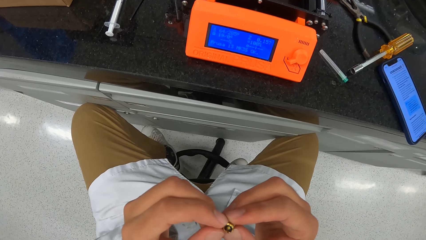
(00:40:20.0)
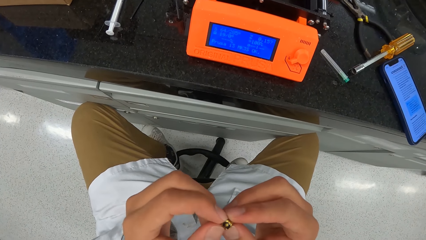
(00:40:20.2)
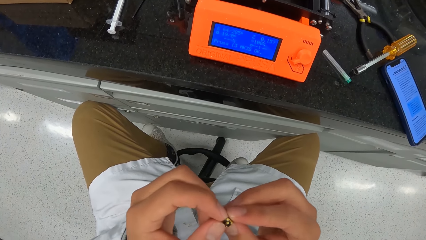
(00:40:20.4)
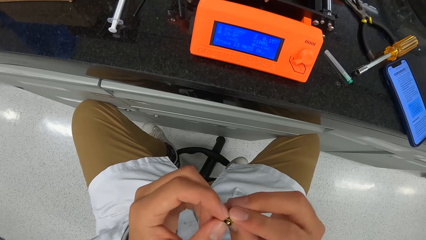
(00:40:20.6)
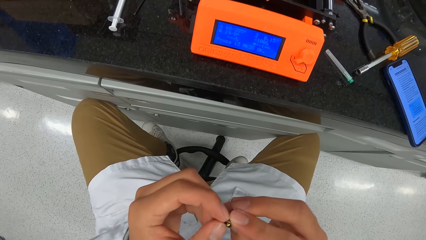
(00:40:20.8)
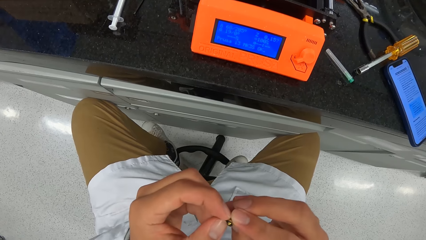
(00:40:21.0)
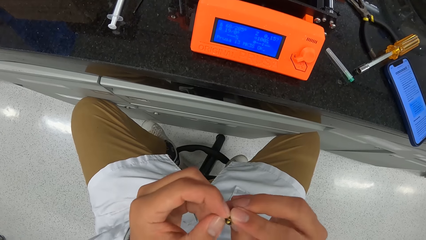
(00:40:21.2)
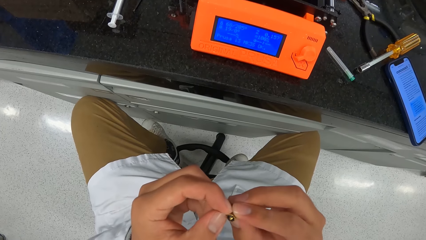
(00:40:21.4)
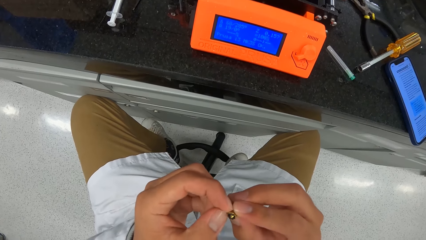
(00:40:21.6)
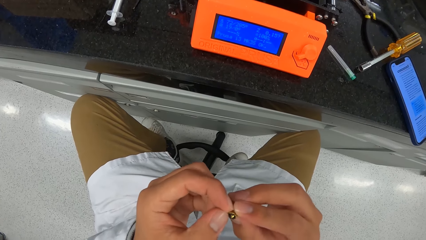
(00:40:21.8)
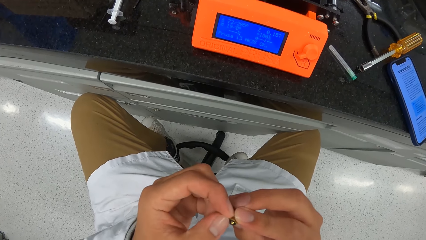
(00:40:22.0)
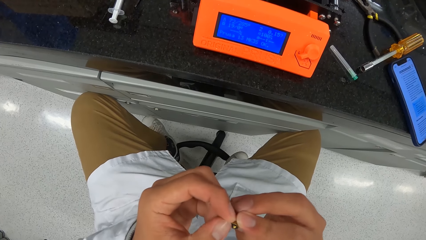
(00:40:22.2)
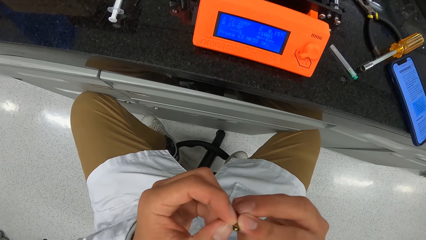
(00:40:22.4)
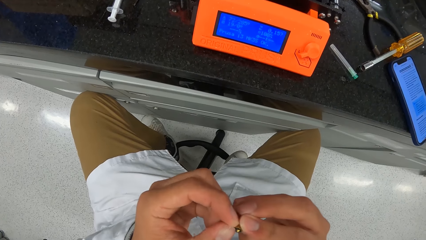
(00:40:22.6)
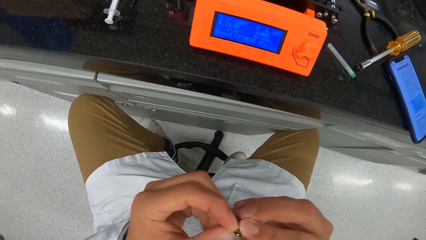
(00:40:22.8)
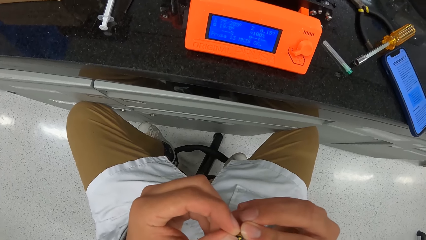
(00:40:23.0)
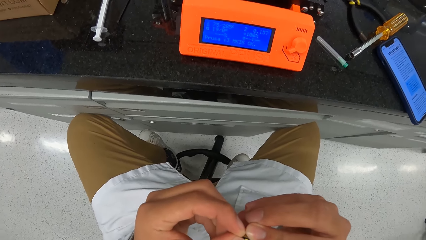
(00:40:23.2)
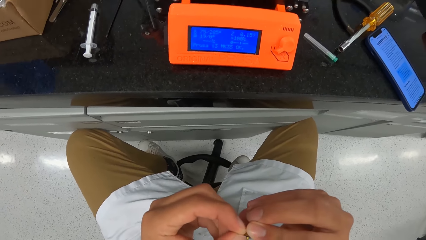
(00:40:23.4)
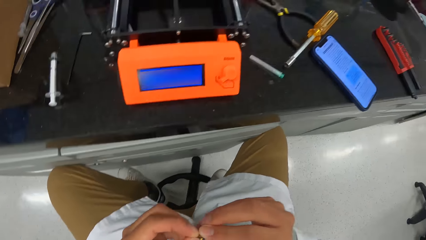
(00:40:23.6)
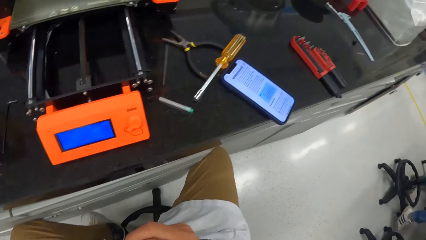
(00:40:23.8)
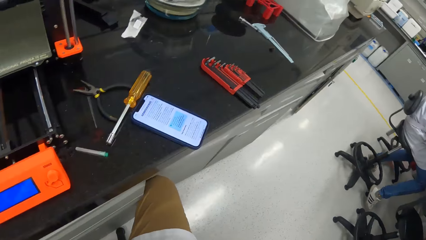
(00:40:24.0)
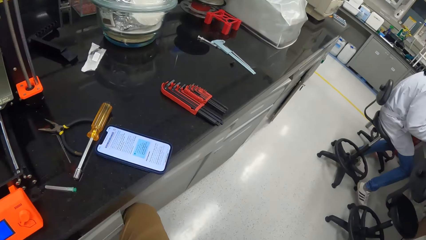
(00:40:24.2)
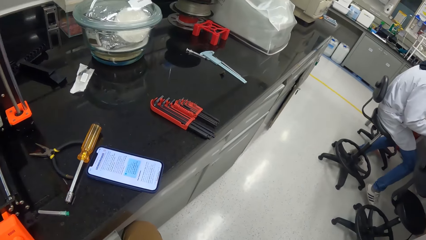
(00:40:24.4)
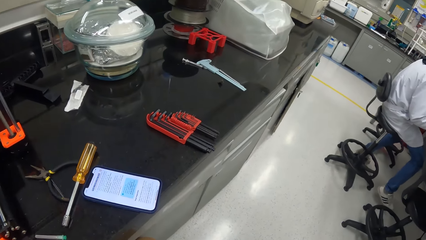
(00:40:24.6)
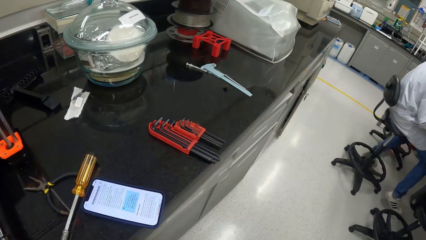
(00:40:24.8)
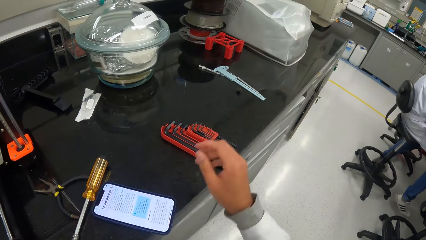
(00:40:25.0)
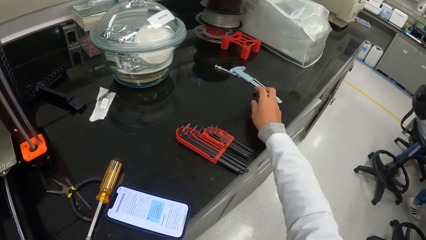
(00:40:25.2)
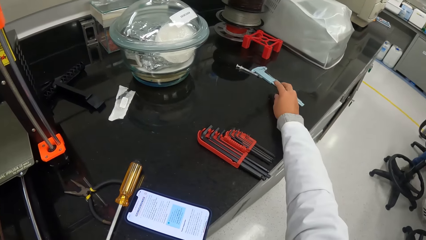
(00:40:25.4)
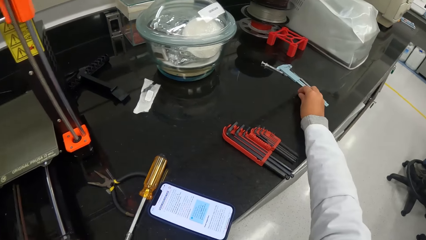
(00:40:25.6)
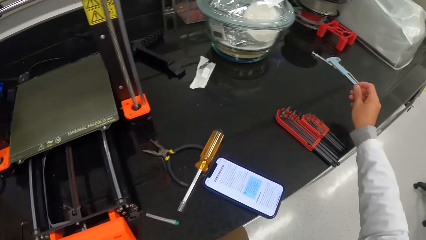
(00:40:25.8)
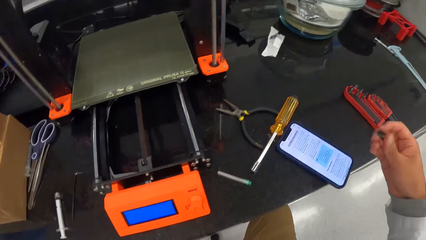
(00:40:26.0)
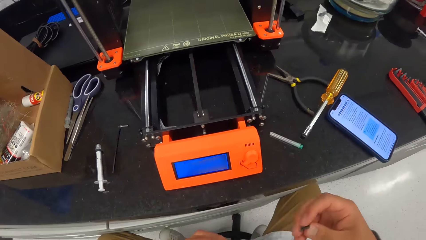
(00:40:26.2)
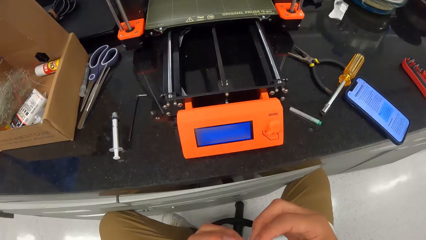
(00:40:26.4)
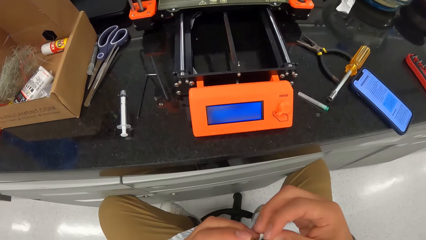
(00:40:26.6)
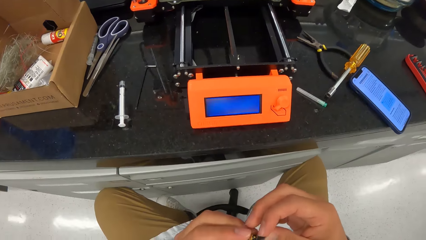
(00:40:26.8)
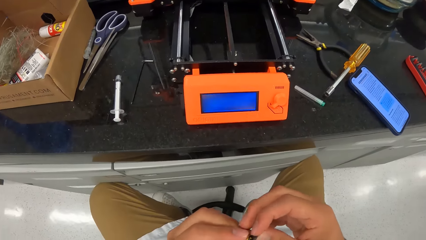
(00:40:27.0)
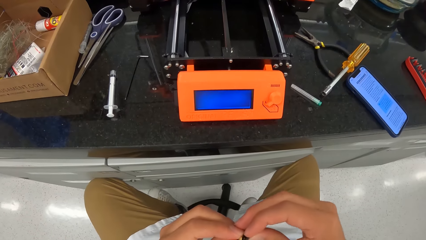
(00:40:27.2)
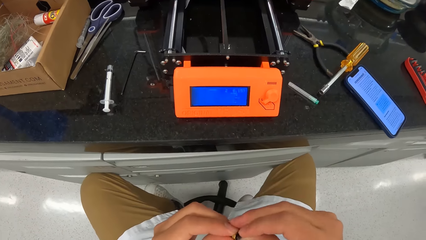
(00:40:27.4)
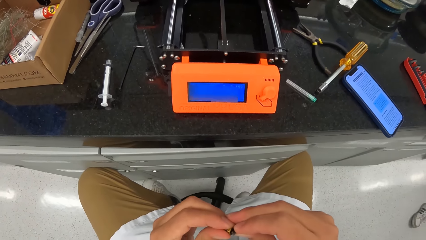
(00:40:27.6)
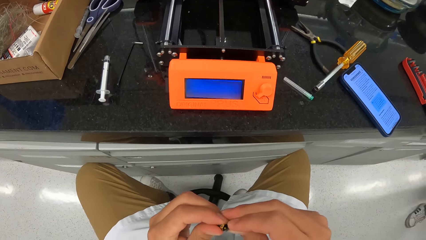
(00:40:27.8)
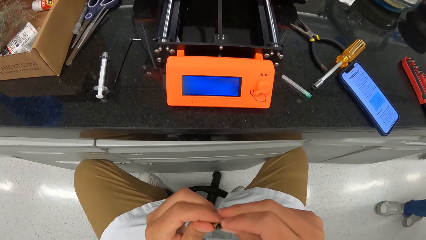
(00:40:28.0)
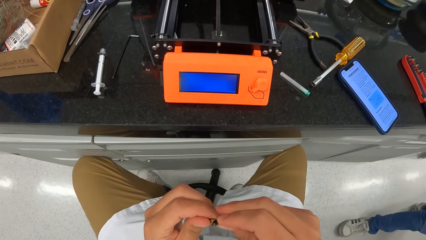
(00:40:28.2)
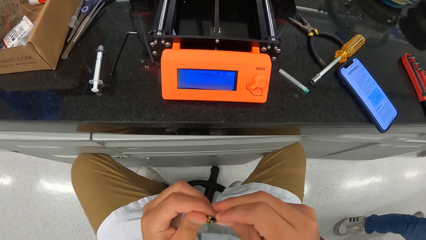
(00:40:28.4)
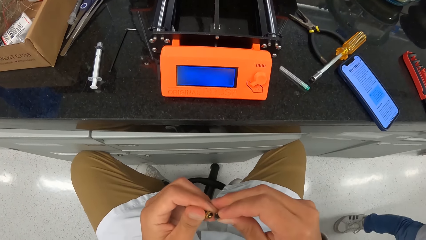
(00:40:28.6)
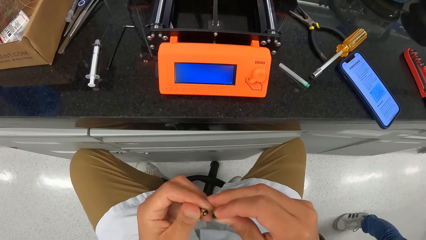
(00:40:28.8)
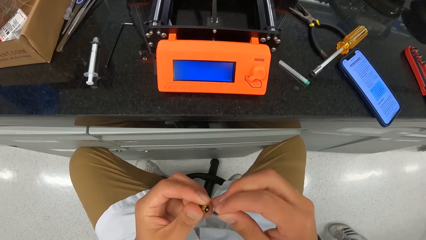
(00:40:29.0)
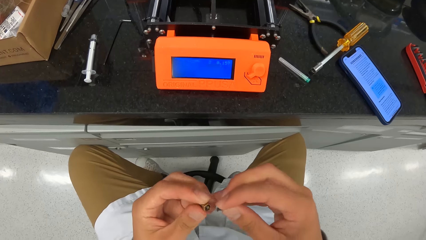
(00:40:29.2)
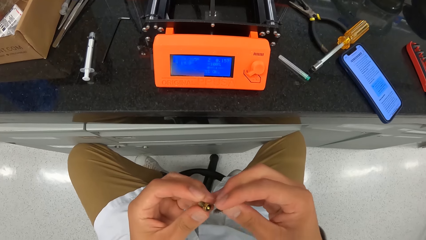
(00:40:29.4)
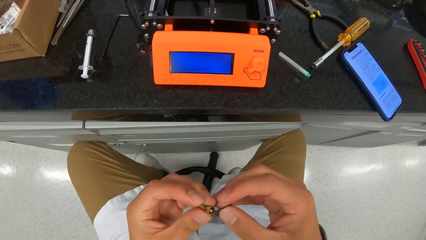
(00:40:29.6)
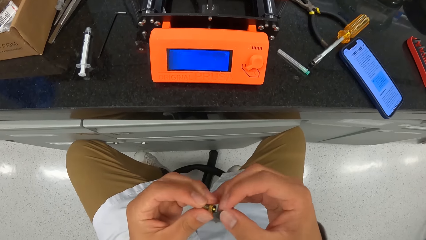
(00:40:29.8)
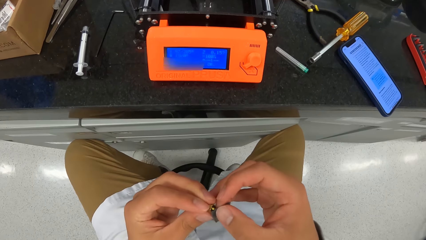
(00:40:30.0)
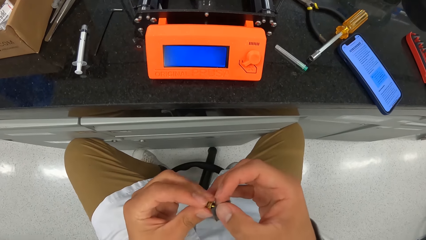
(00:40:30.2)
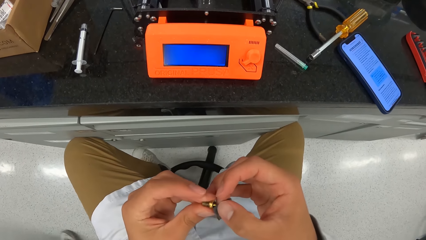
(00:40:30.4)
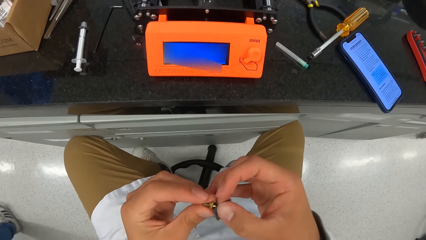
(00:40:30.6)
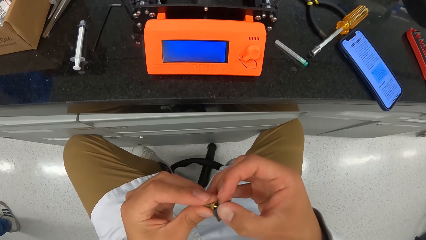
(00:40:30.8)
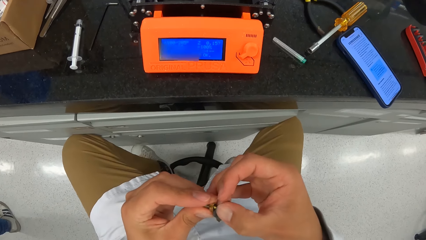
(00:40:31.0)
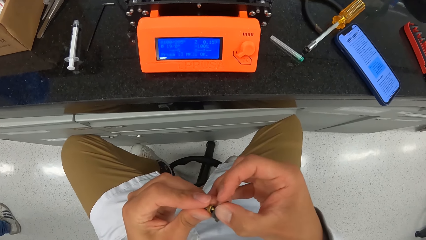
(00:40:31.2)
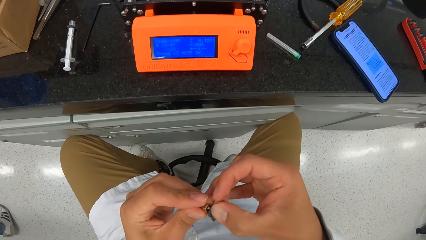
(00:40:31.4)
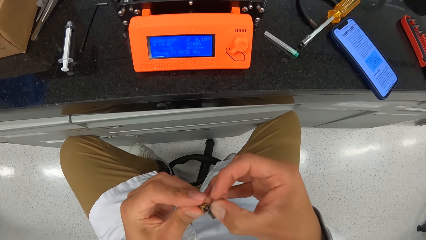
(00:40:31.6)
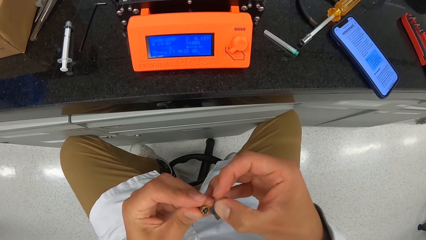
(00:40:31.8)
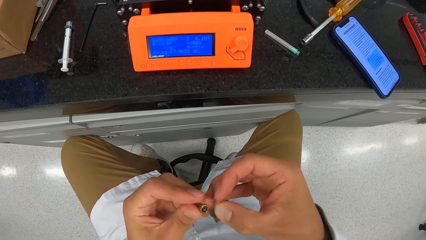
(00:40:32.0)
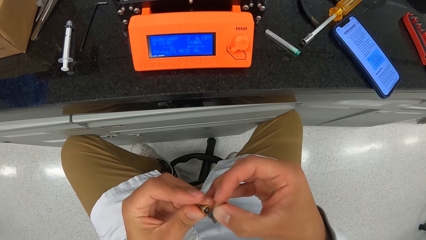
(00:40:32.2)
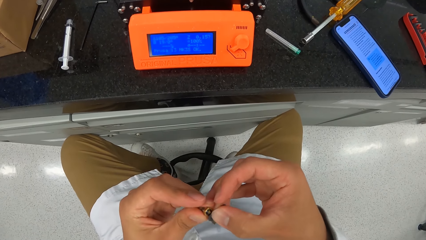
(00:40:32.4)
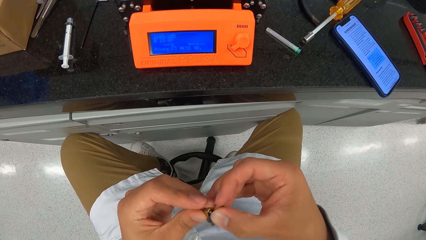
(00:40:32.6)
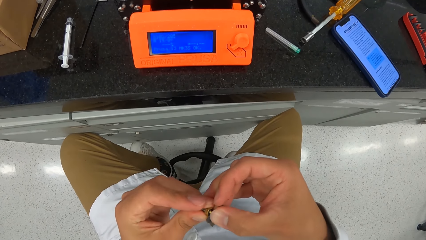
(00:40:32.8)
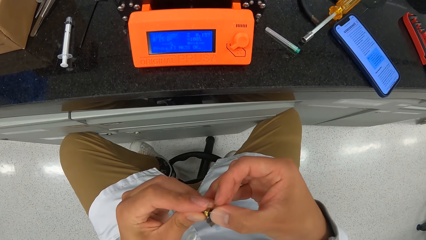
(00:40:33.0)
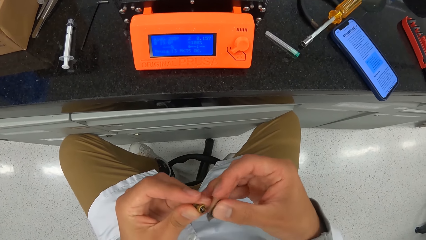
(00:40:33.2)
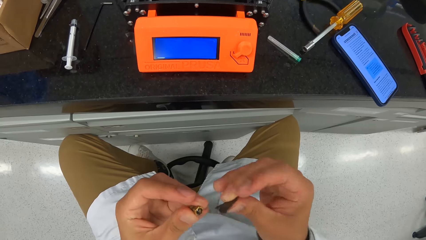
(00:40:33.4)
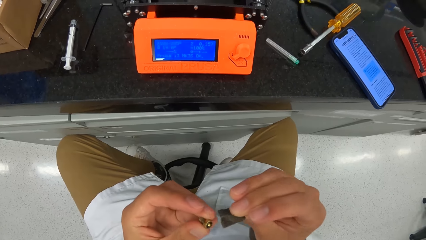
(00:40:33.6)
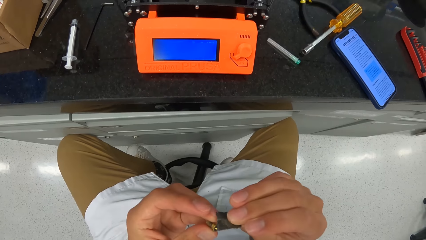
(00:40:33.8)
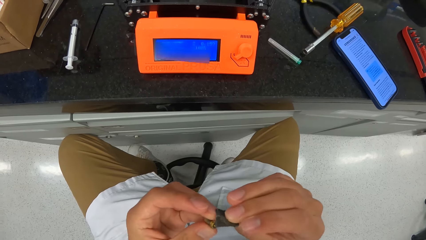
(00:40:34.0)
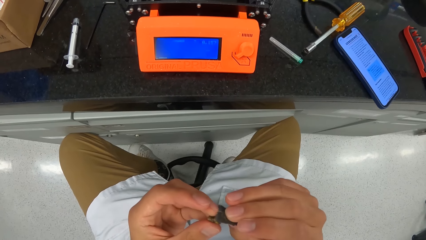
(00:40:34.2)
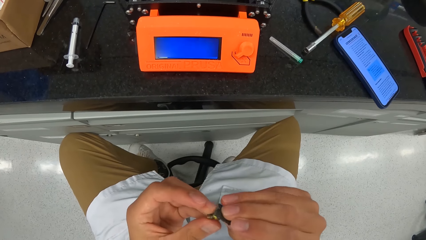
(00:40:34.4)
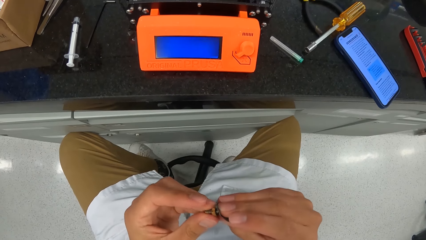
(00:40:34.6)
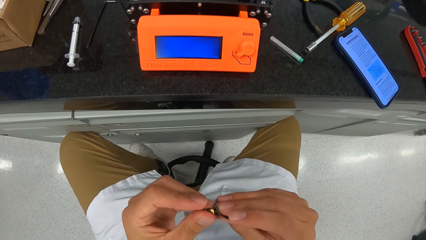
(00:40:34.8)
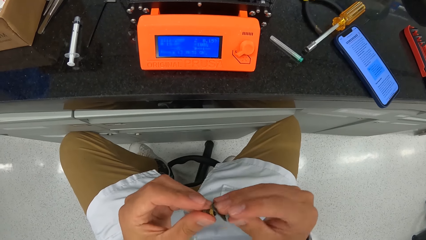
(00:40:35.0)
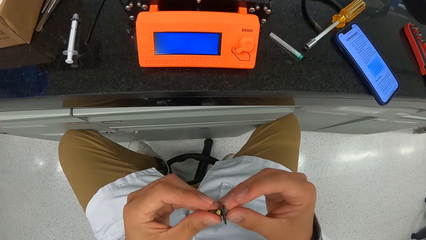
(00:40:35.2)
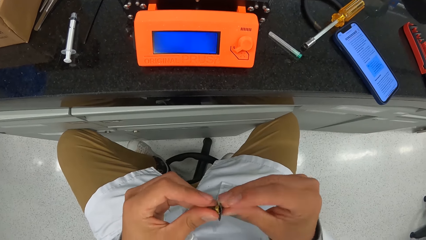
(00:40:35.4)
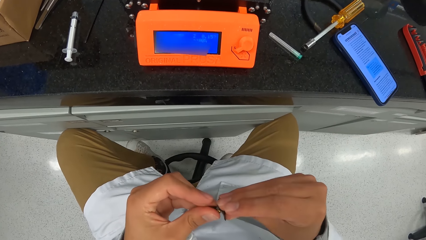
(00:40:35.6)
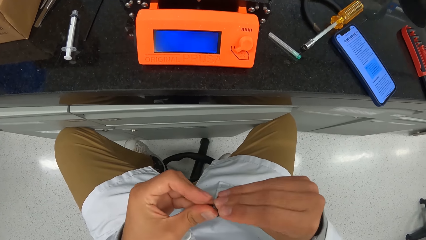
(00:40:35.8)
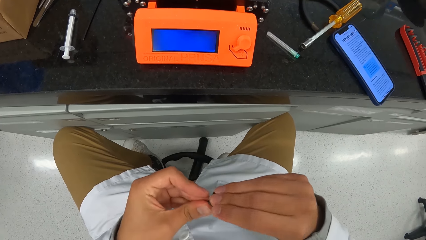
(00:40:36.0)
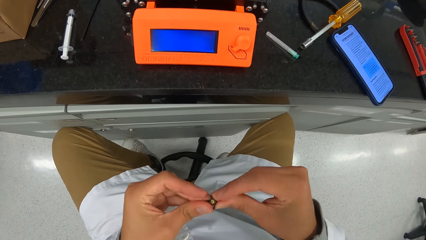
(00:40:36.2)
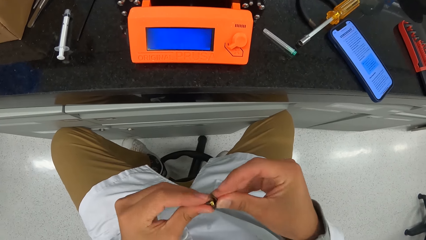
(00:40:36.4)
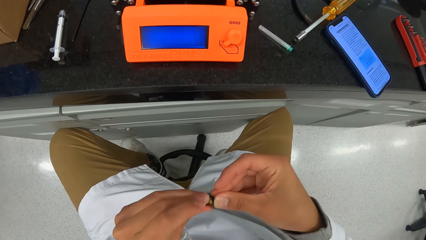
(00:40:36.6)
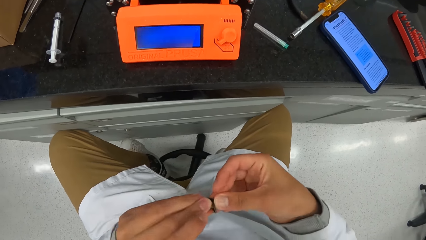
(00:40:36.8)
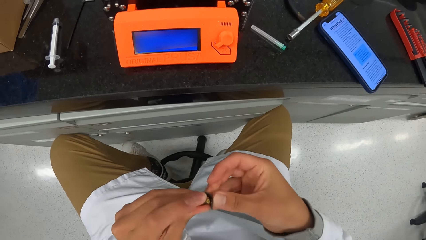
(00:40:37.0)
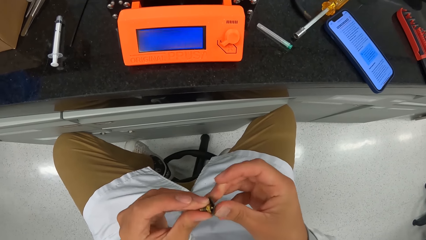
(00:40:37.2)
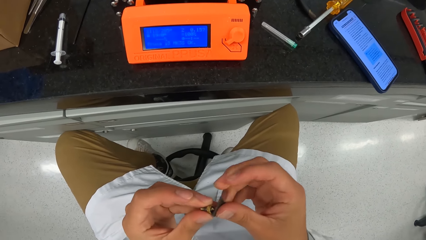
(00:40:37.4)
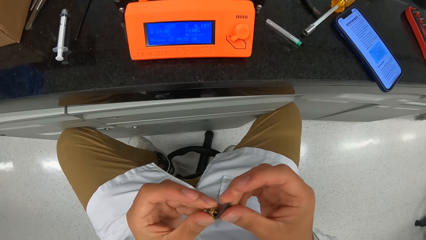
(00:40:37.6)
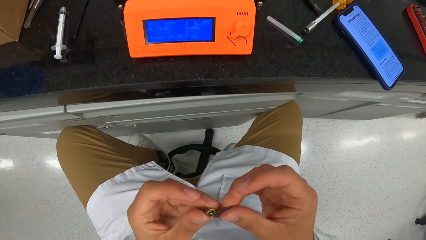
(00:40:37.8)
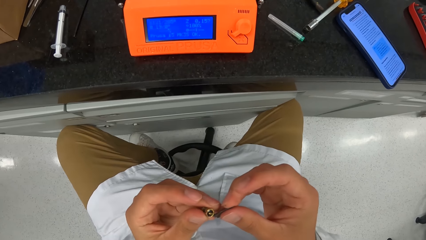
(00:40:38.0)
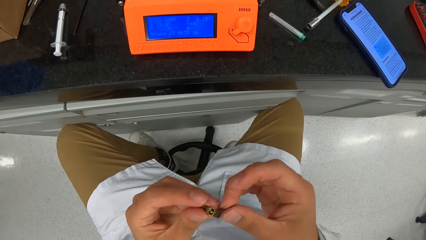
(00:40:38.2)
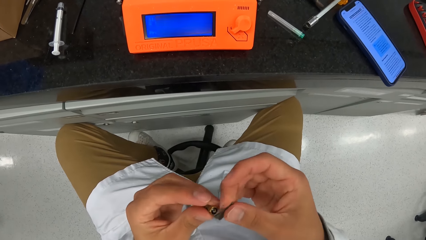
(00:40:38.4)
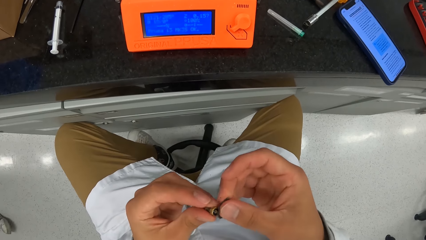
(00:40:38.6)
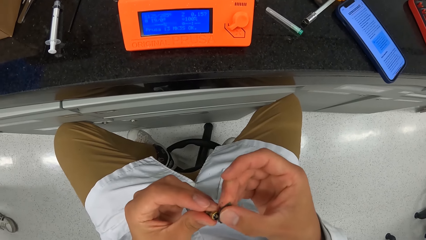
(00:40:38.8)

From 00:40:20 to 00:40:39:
The camera wearer touches the screw. He looks around. He picks up a black abrasive sheet from the laboratory cabinet with his right hand. He picks up the screw on top of the table. He fixes the screw. He smoothens the screw head with the black abrasive sheet.
